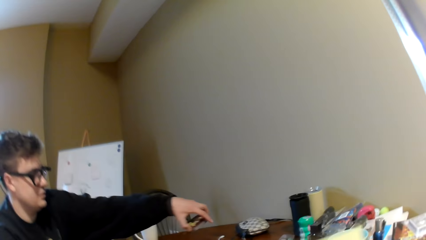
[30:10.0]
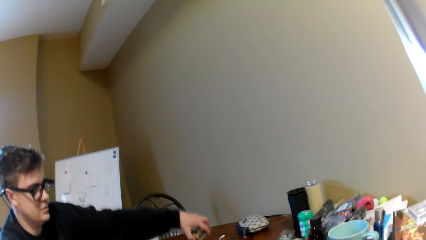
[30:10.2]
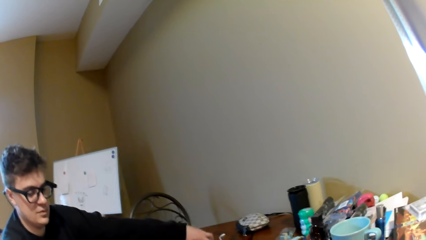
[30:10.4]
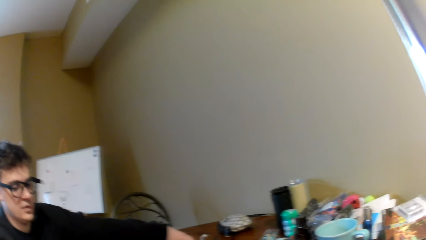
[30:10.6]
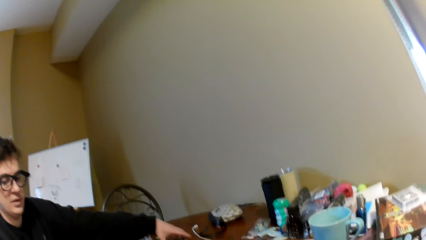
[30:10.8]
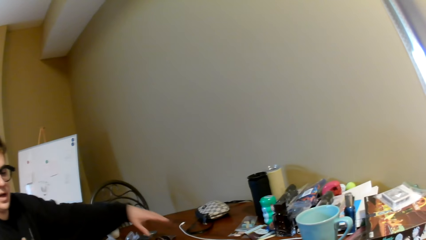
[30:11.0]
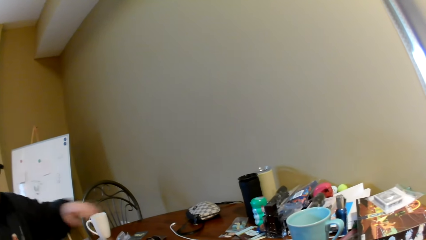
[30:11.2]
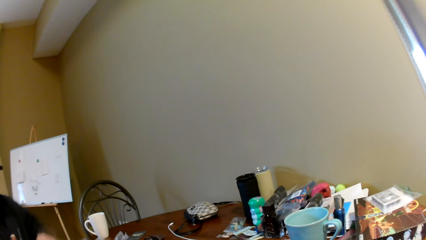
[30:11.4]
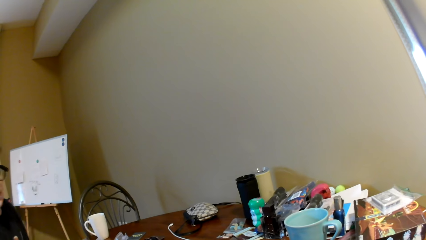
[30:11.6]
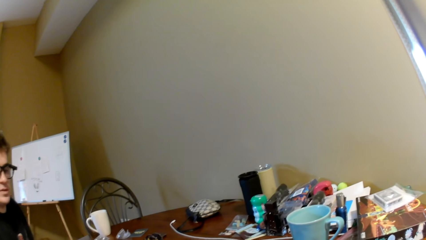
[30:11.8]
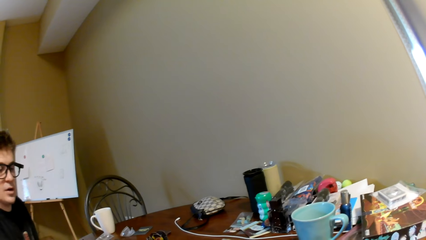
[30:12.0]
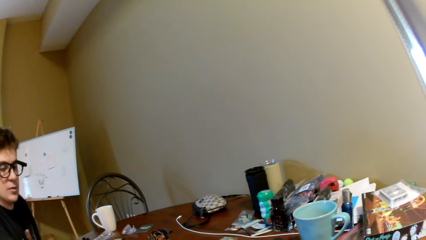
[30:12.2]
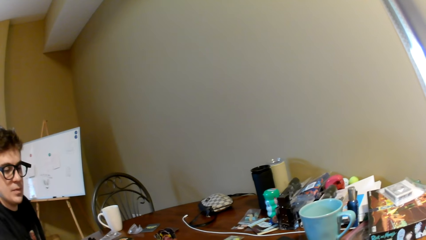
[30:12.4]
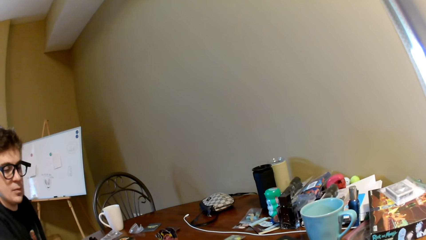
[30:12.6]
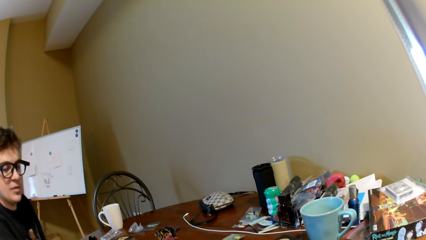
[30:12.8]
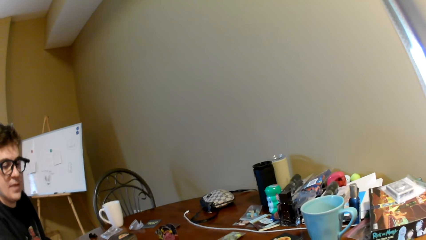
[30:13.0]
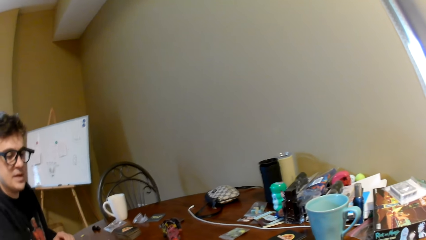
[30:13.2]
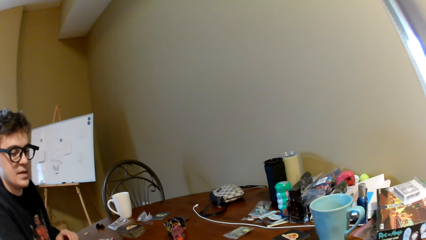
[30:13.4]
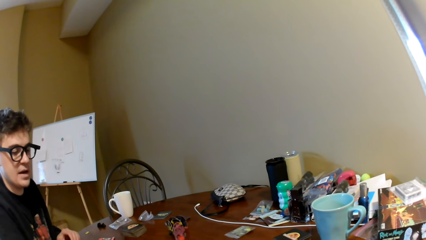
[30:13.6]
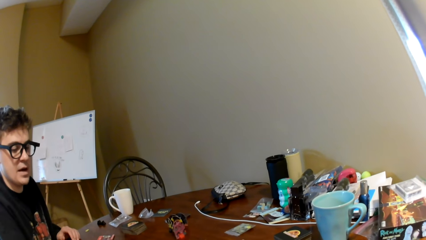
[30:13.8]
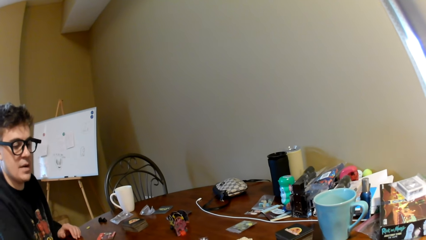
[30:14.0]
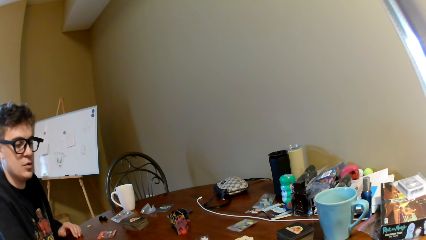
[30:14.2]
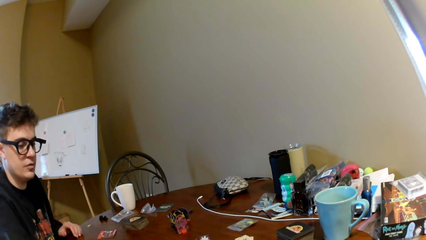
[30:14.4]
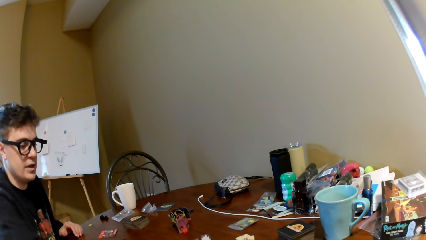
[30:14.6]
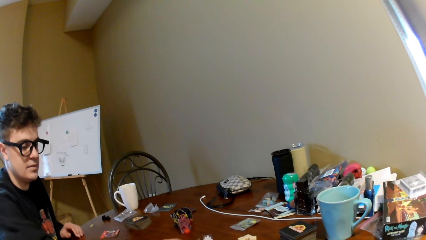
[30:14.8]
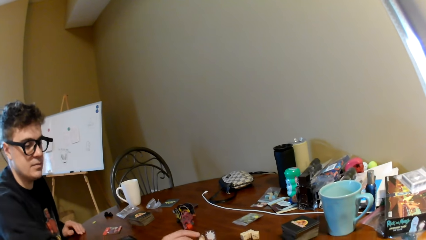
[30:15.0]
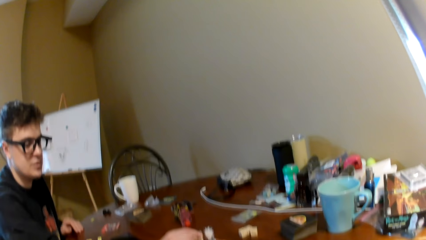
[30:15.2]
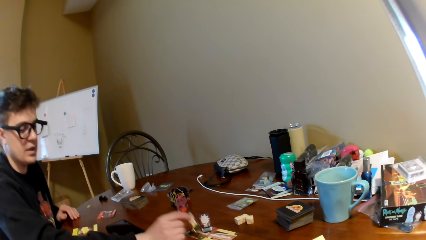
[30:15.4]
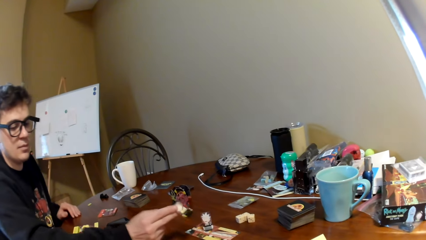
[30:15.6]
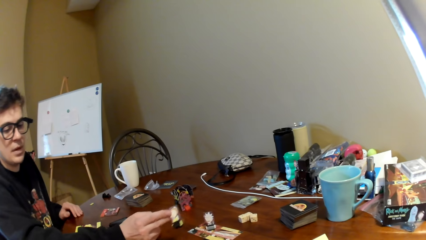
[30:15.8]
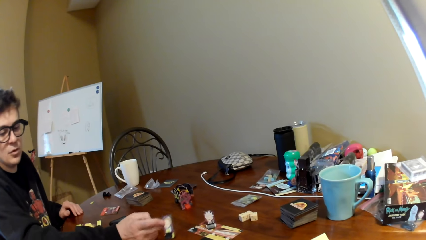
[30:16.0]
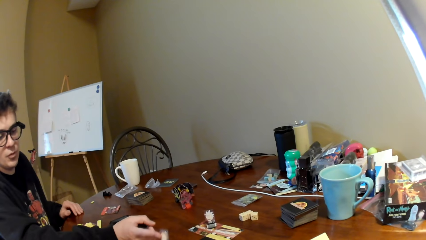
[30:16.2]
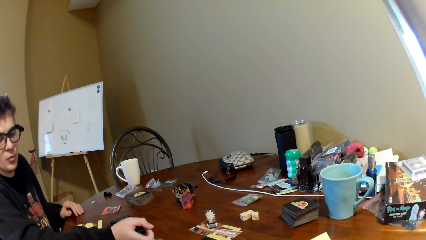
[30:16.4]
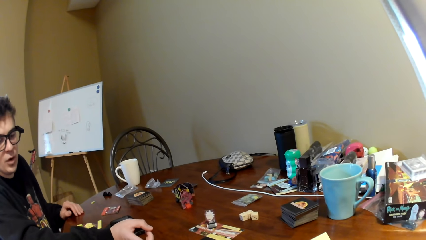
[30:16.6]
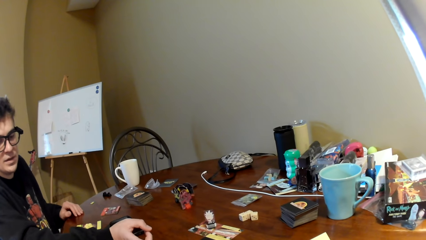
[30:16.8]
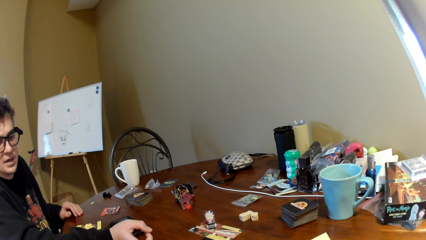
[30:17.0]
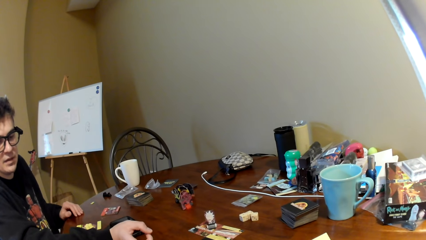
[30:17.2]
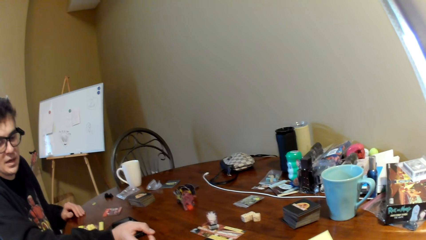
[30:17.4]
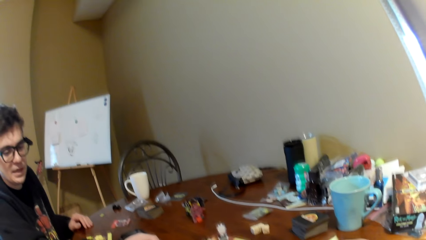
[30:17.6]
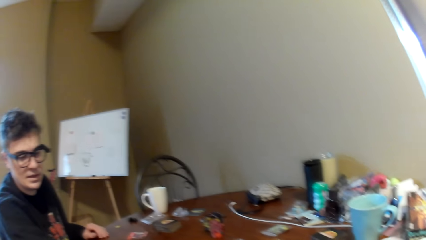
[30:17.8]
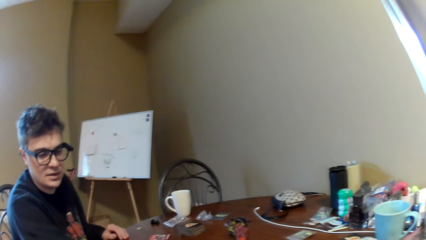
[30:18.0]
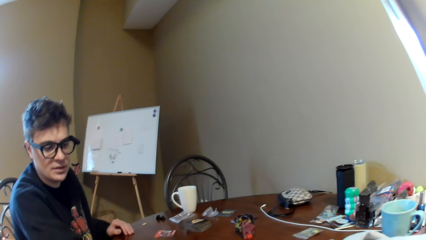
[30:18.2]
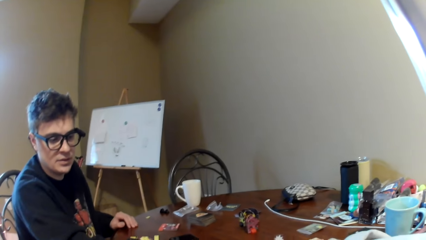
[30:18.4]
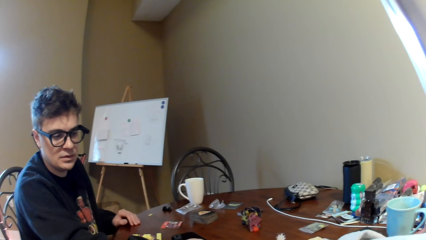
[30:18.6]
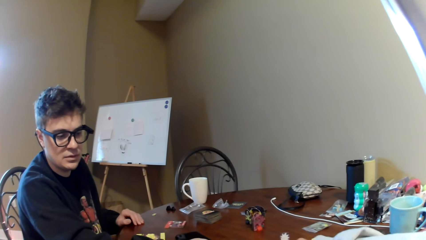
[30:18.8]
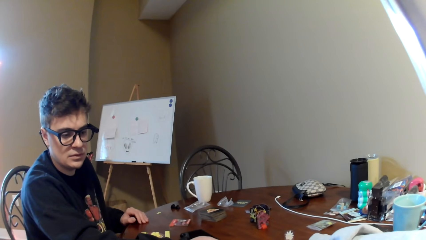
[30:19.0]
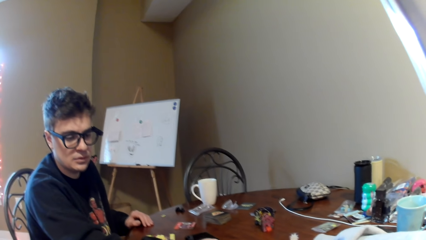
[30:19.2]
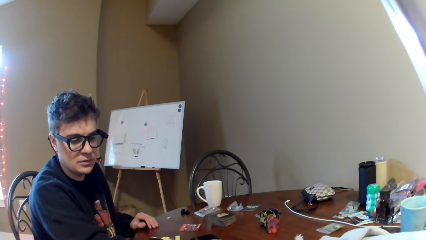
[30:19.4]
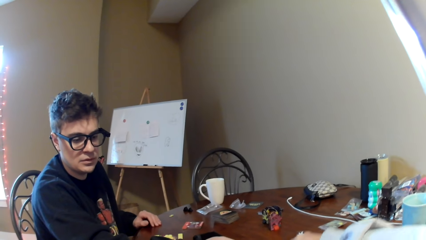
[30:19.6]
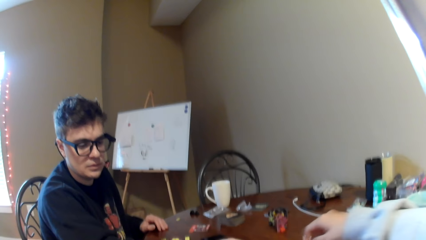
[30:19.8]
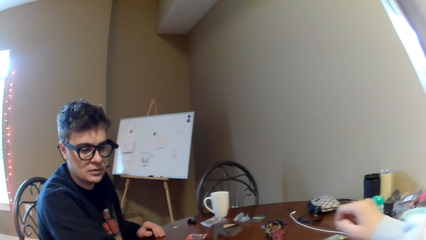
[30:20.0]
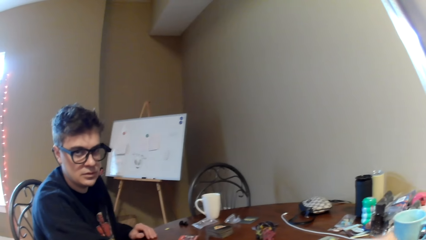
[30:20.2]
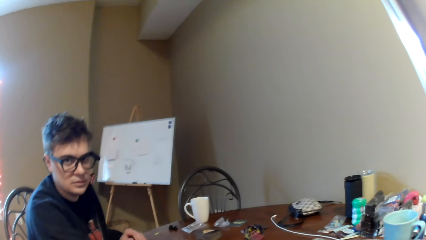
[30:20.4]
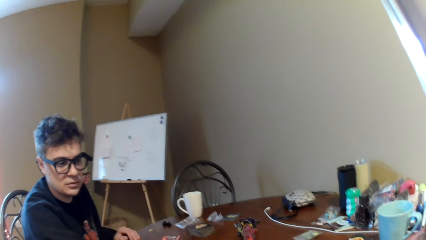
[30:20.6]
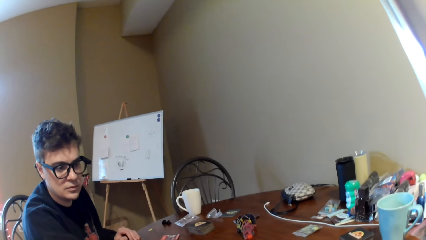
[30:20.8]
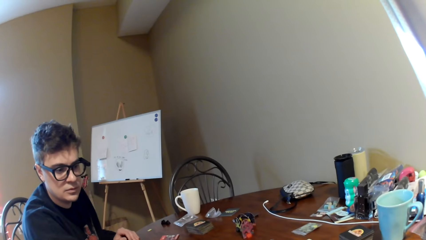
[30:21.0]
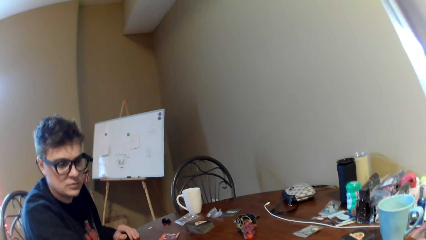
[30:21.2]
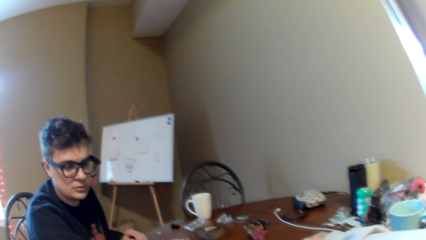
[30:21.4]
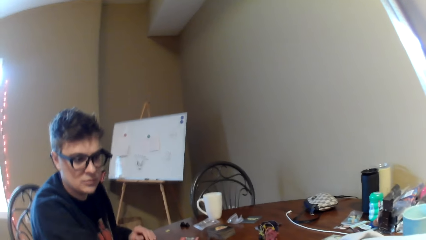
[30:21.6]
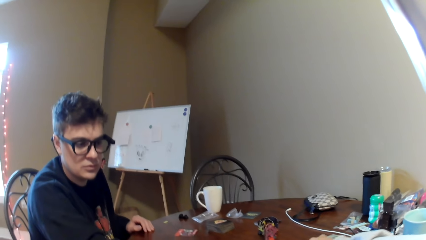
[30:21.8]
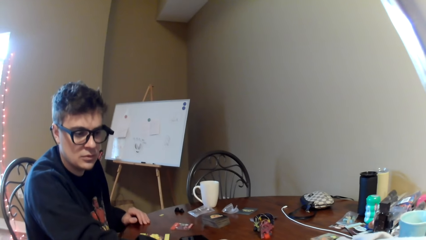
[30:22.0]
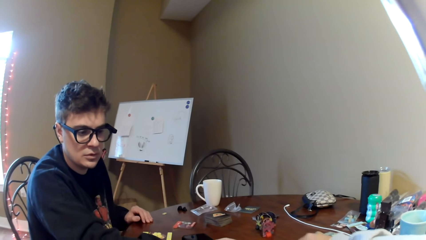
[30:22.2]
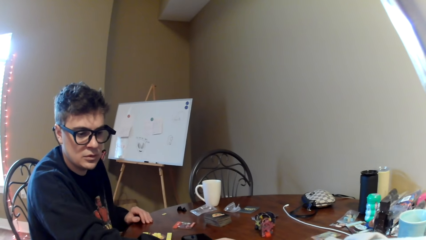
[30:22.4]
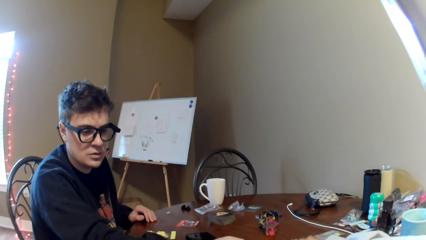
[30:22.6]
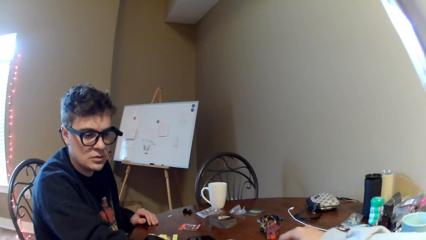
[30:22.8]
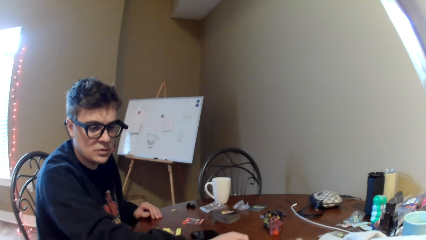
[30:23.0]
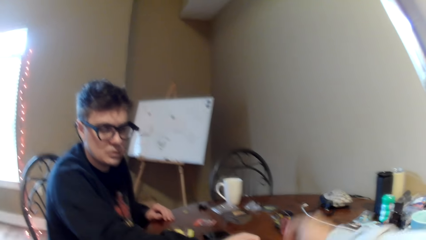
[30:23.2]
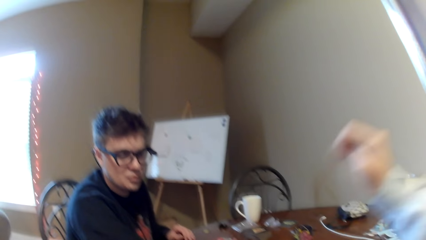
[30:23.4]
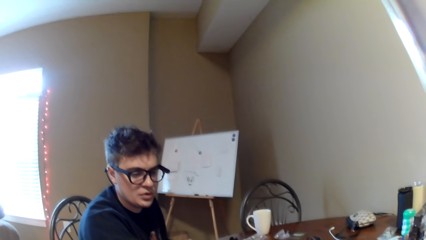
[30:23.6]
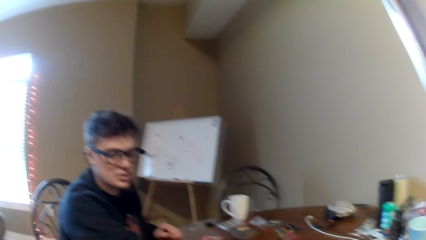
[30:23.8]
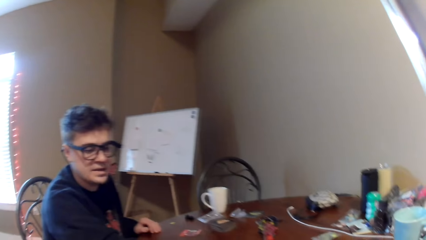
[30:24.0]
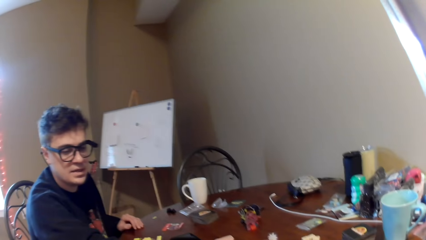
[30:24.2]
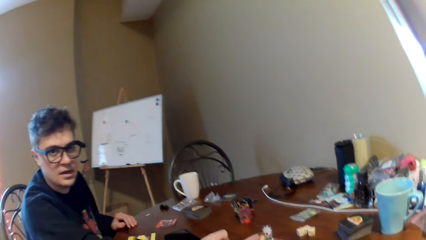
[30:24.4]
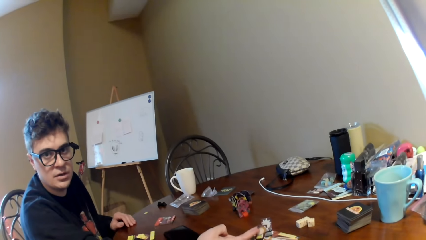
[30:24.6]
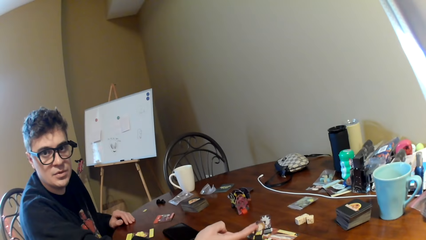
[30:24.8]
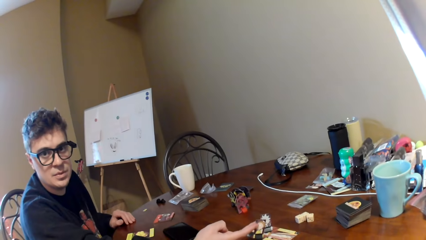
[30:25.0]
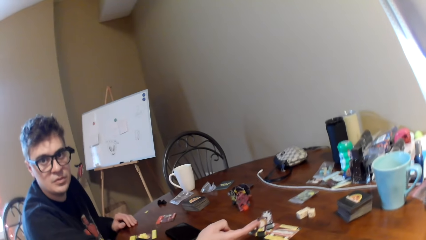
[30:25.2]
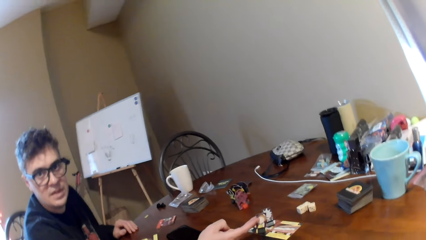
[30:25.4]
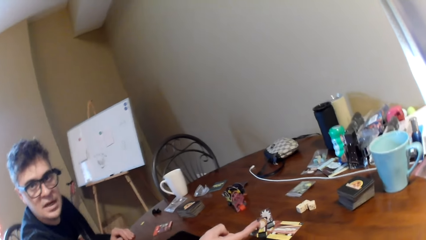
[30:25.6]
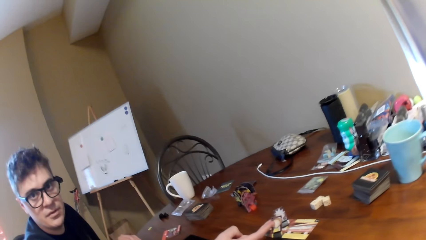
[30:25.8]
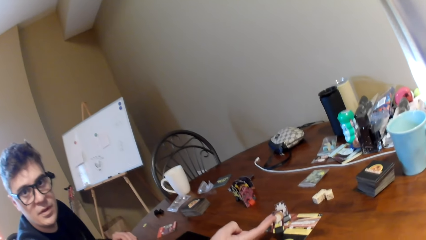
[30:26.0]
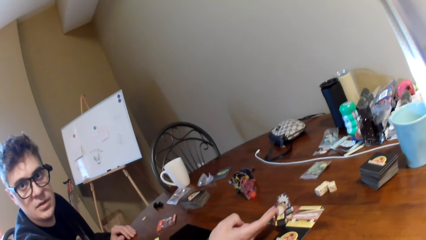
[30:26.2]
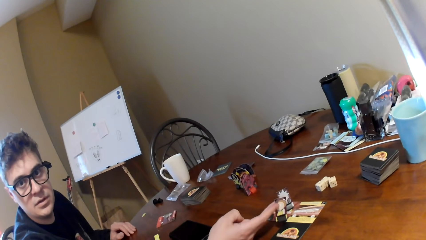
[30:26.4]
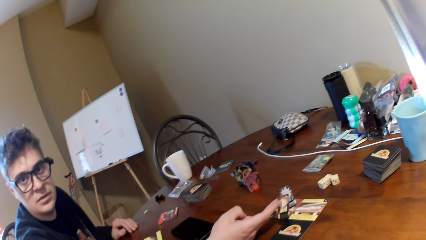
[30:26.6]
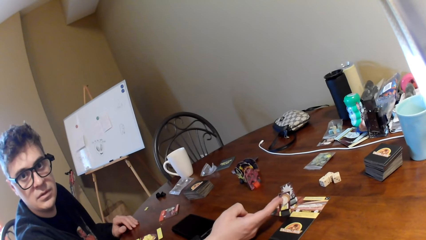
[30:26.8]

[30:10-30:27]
The camera wearer puts down the paper. A man lifts the playing cards, moves his hand on the other side of the table, places the playing cards on the table, and converses with the camera wearer. The man lifts an object, holds the game piece, places the object on the table, moves the game piece, and converses with the camera wearer. The camera wearer moves his hand, lifts the right hand, and looks around. The man looks at the table. The camera wearer lifts the right hand. The man converses with the camera wearer.
